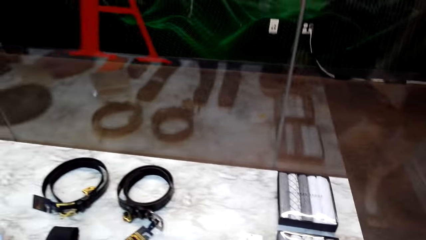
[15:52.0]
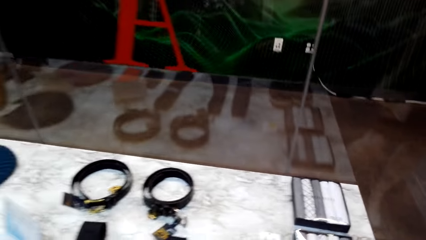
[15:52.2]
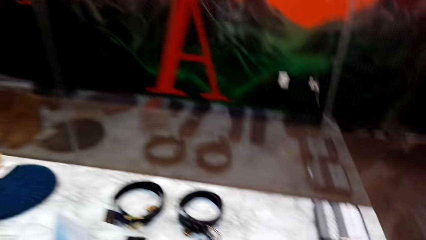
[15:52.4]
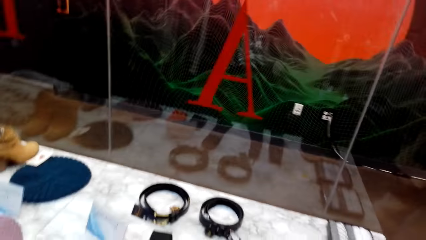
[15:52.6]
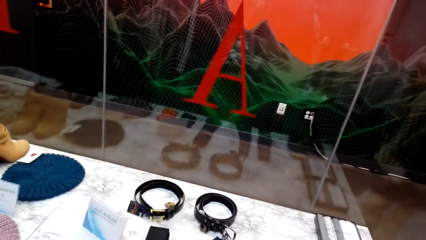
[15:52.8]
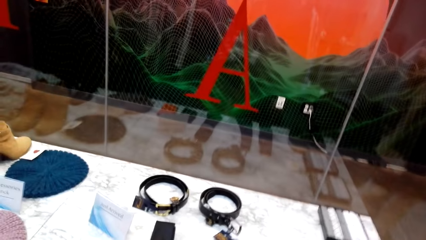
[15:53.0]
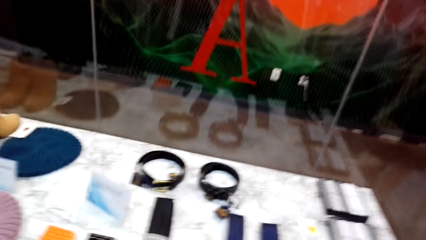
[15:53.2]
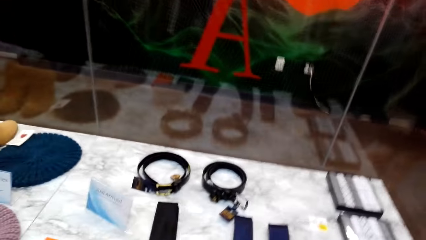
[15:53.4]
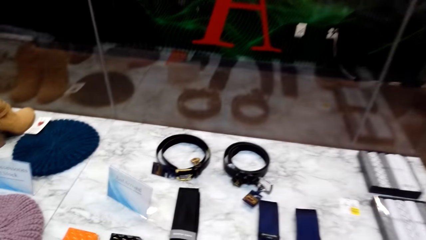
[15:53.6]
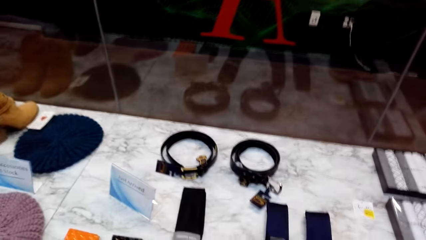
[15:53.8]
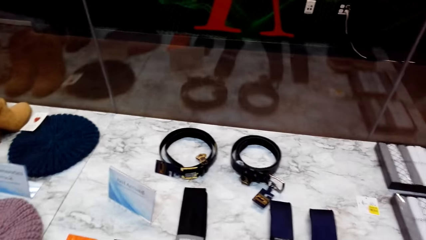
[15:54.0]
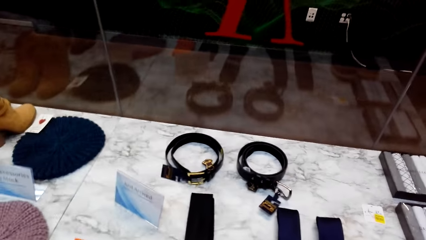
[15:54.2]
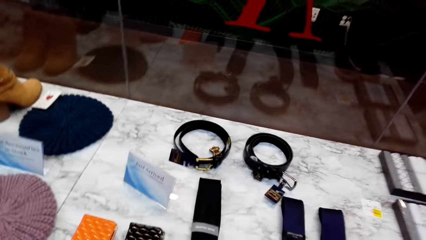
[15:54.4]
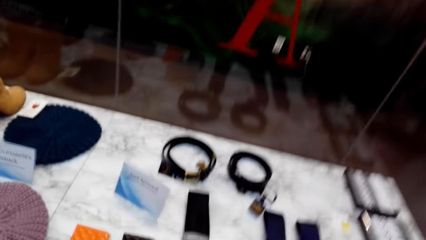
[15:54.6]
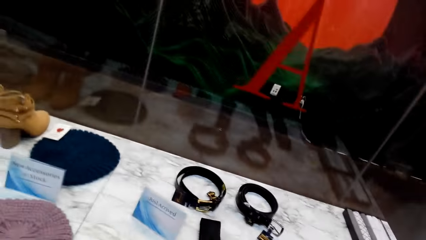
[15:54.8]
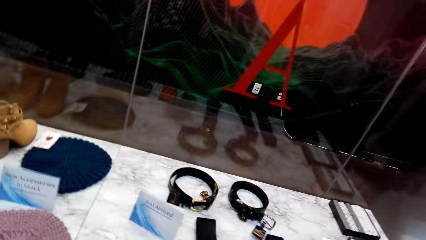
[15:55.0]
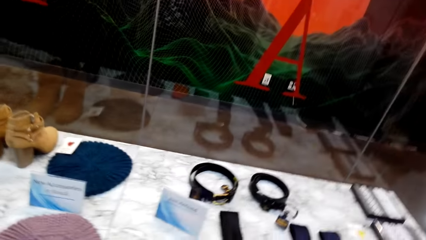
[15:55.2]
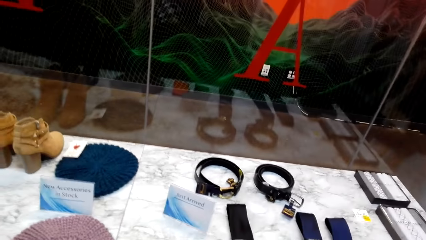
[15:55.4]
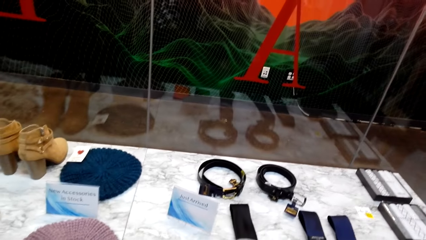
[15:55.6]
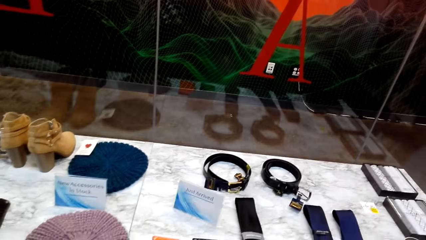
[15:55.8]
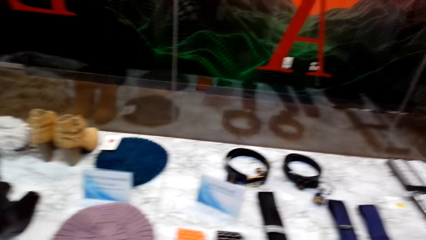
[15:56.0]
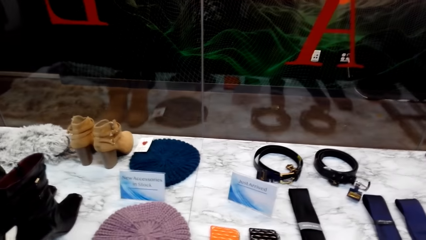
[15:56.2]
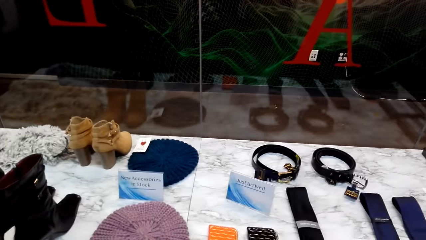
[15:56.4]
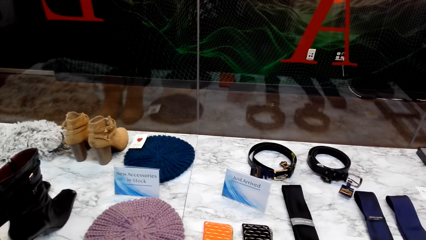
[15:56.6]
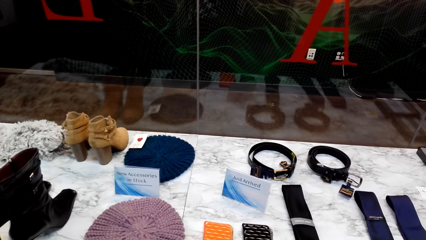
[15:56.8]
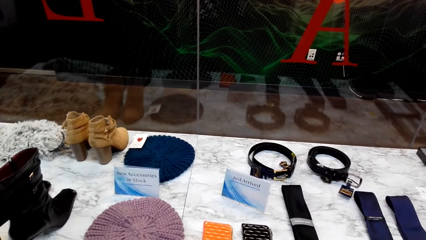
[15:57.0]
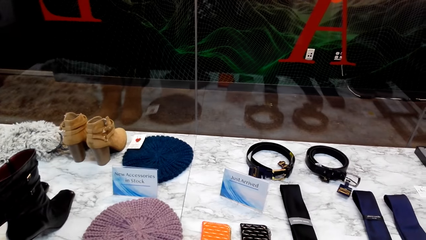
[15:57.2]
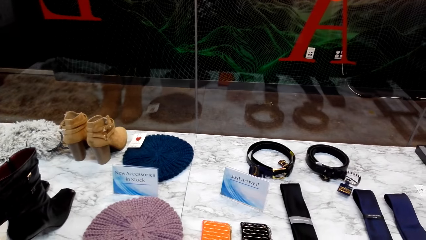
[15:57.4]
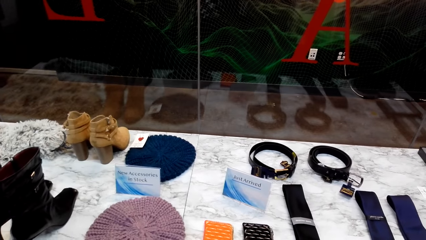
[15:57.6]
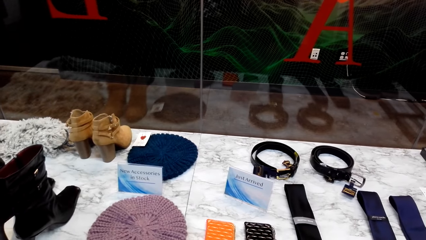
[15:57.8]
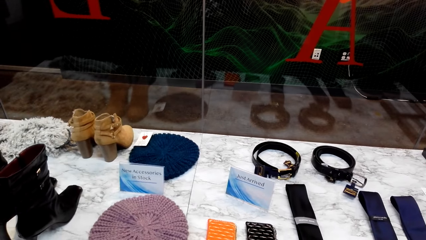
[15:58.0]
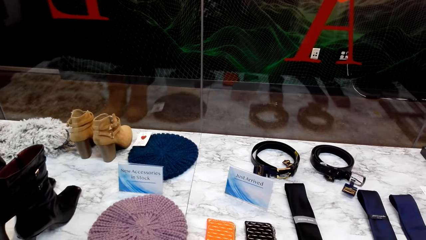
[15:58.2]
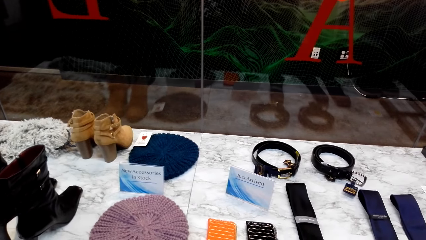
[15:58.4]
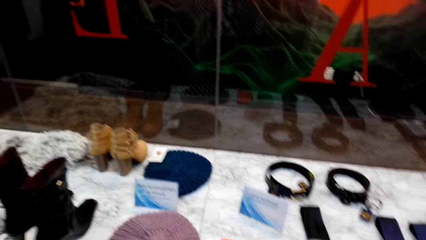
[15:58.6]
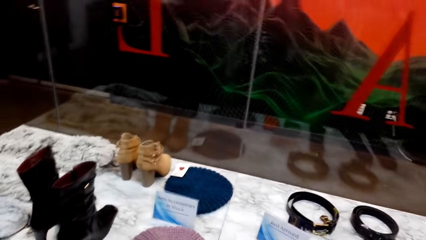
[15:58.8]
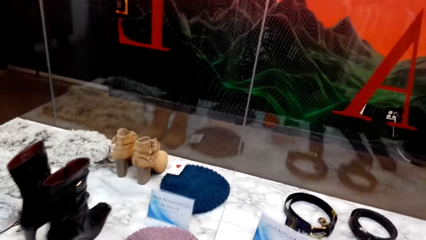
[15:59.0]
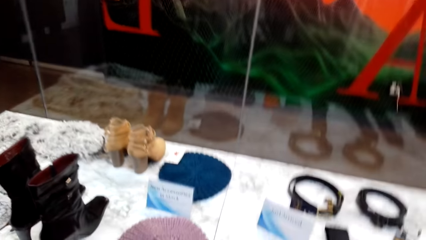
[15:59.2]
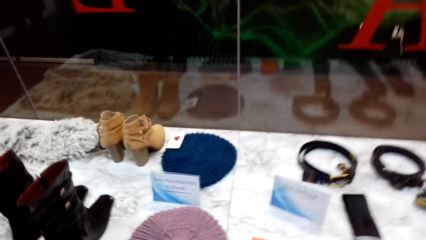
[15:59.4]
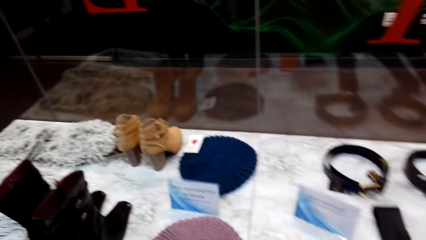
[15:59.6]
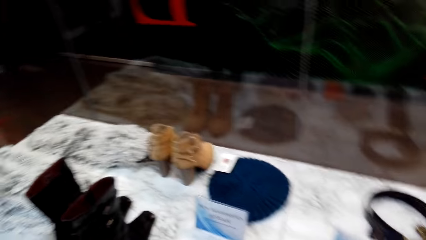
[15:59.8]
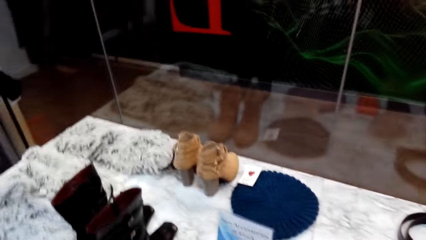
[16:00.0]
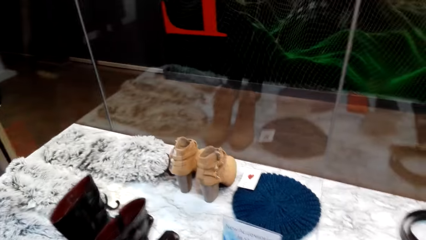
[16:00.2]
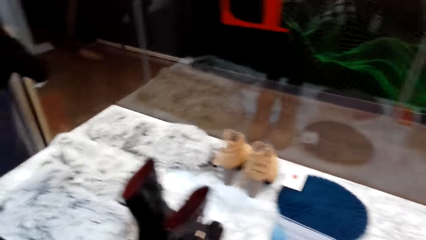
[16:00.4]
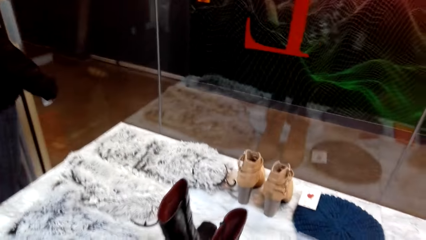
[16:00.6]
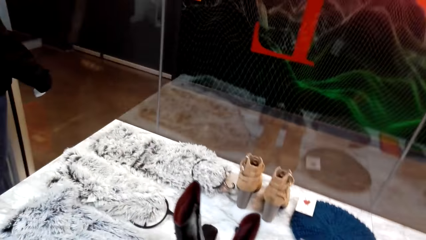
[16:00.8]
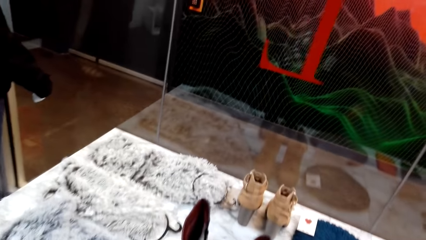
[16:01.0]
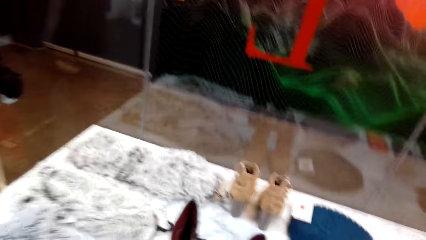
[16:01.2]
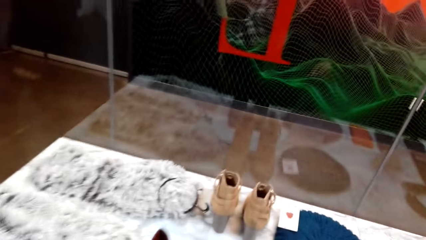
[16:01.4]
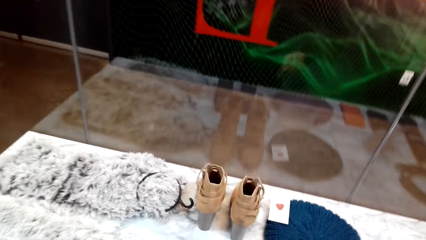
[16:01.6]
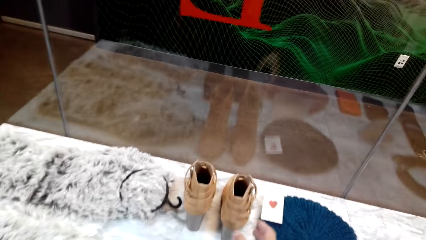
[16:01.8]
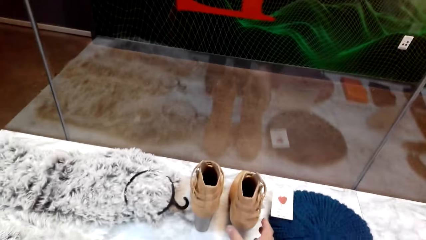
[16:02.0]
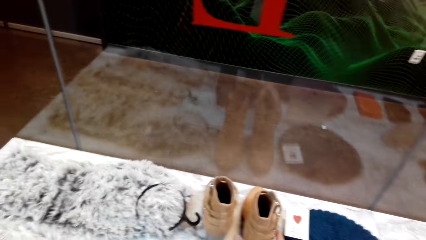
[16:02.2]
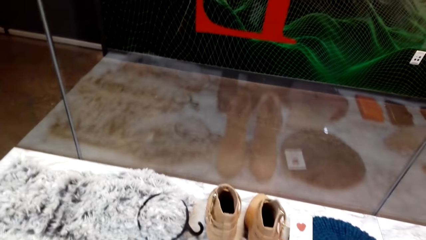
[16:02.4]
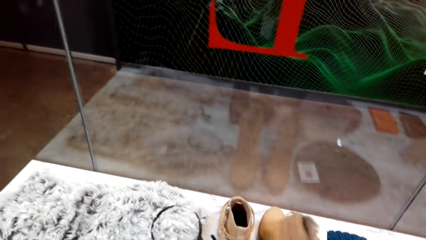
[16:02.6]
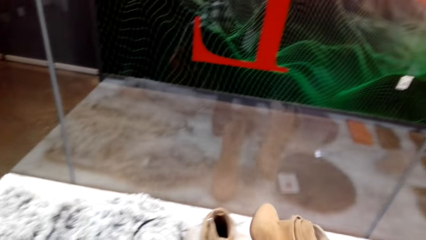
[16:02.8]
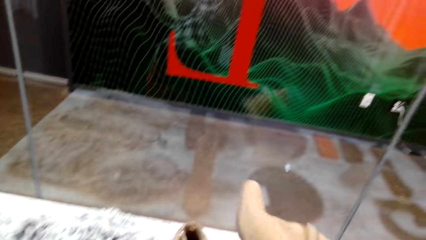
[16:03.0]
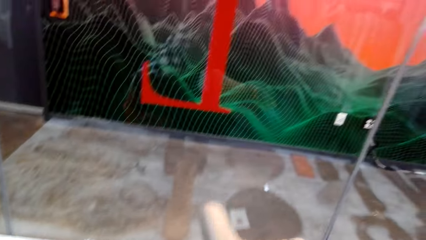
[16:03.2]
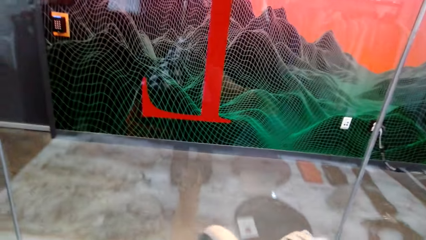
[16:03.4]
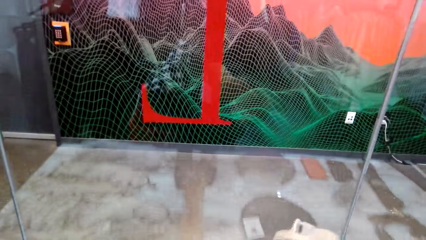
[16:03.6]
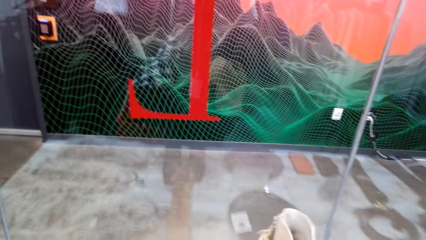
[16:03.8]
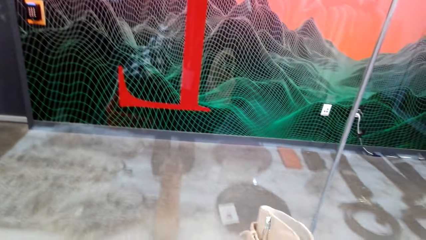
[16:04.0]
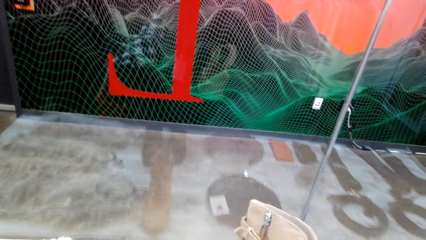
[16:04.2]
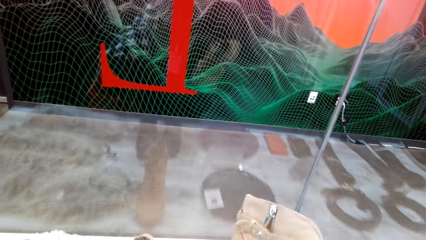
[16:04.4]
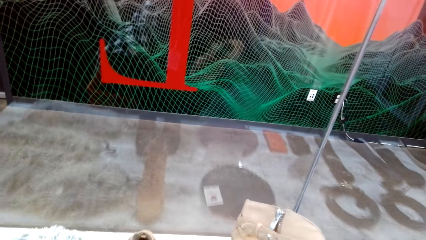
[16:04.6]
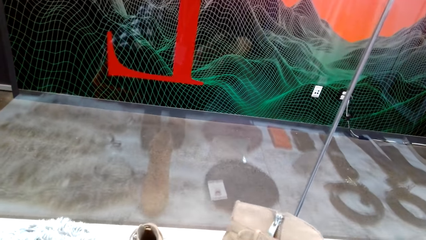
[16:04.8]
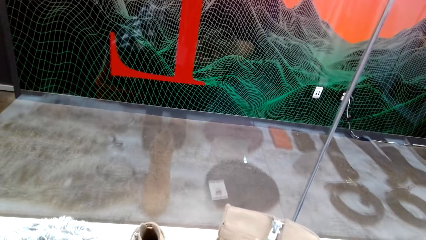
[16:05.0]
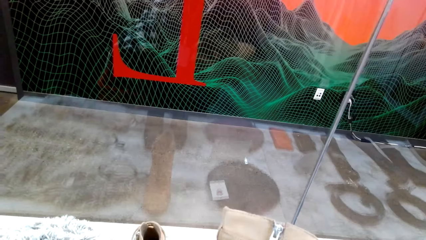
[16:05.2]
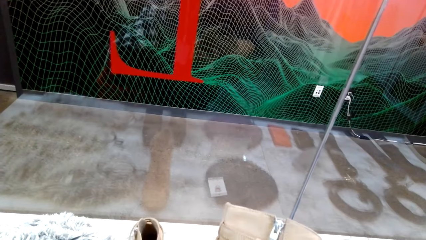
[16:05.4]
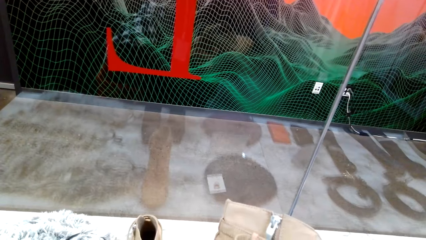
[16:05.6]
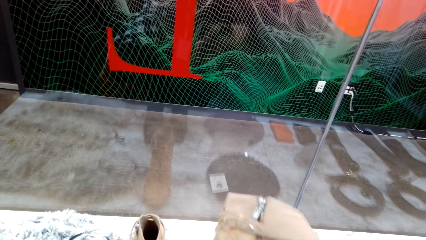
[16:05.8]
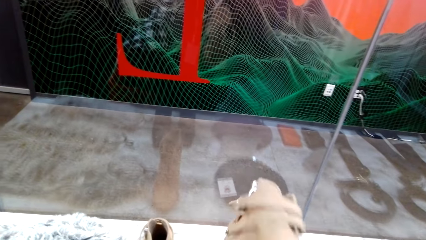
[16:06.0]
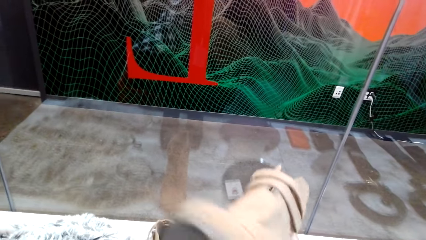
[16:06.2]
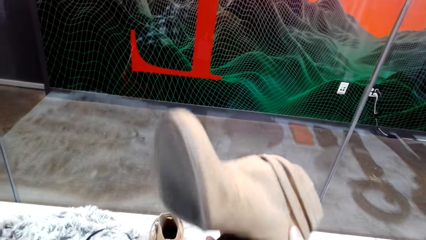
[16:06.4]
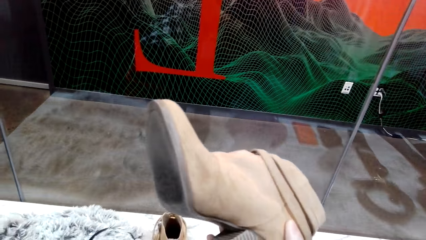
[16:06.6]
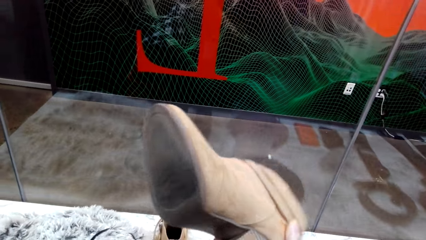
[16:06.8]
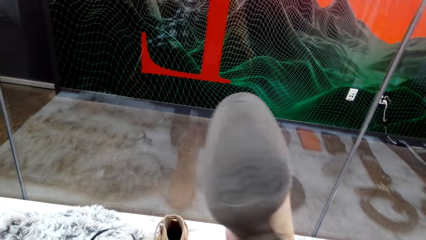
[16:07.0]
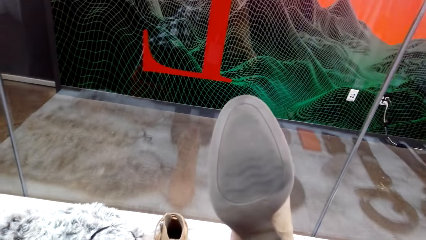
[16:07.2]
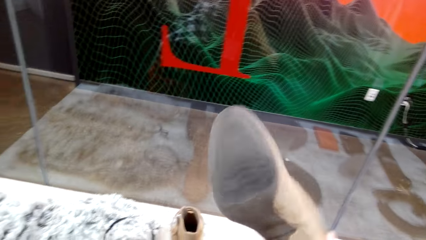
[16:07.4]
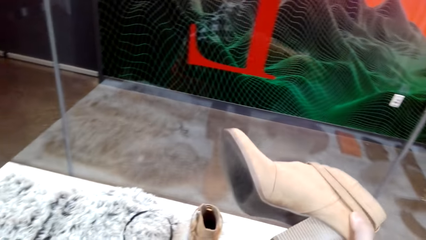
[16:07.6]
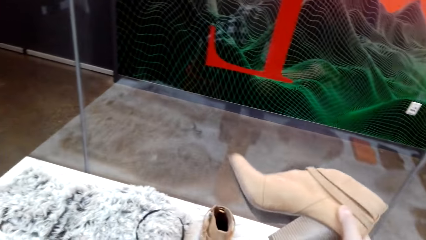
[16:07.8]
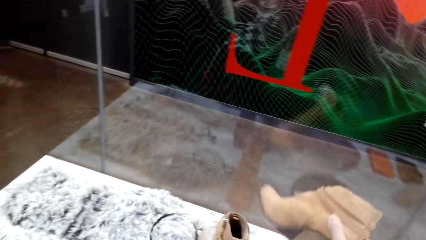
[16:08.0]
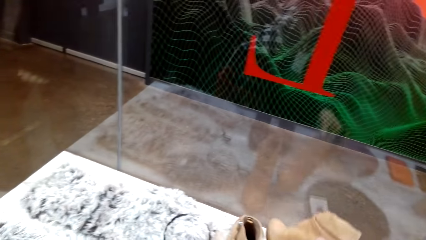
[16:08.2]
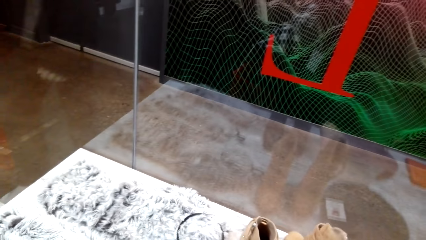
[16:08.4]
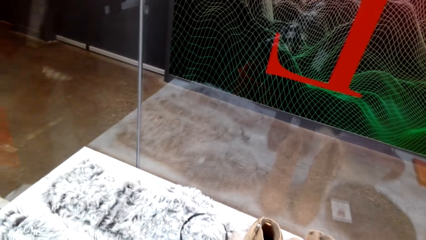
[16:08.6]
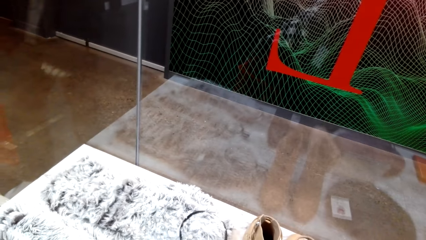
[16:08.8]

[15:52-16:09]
The camera wearer looks around. They walk around the cloth store. They look around. They pick up a boot shoe. They turn the boot shoe.
